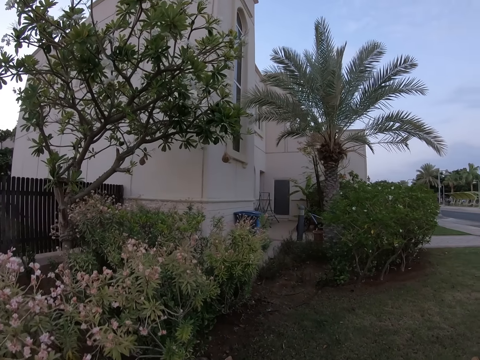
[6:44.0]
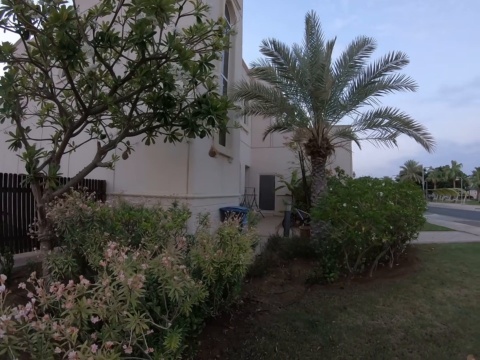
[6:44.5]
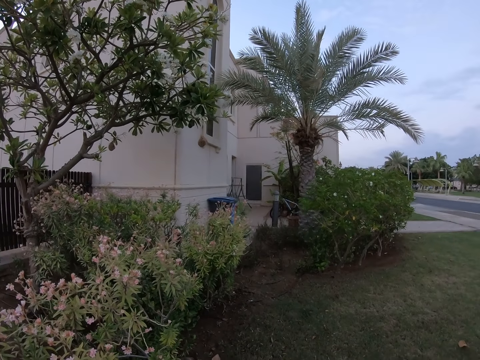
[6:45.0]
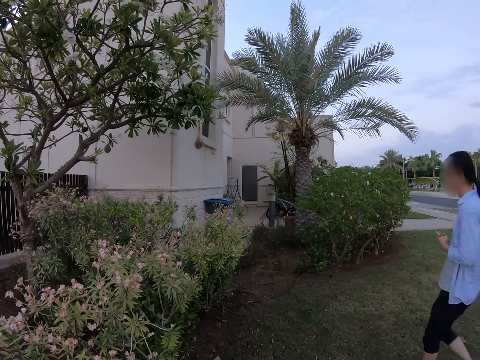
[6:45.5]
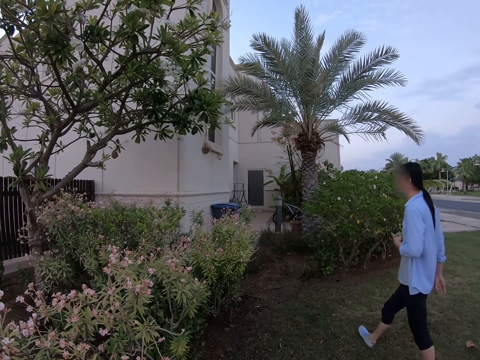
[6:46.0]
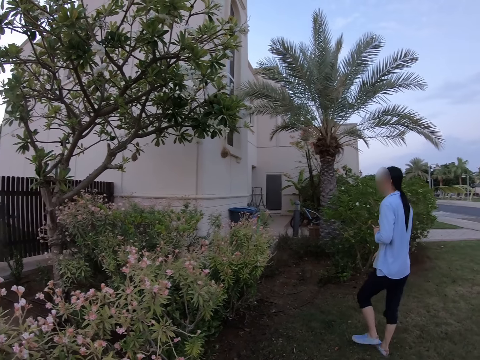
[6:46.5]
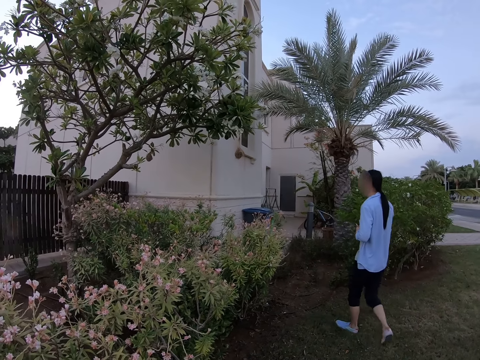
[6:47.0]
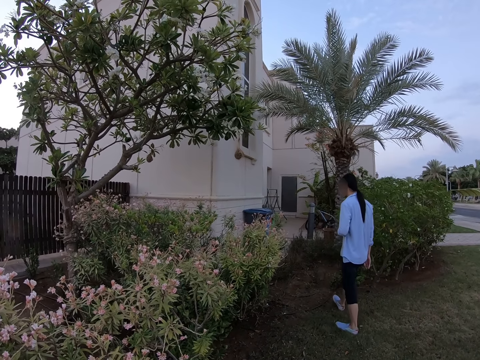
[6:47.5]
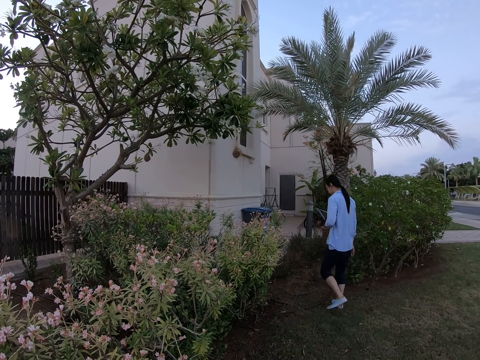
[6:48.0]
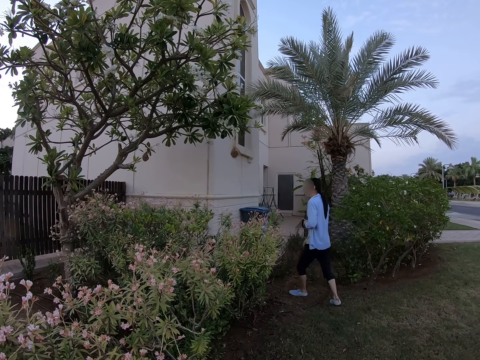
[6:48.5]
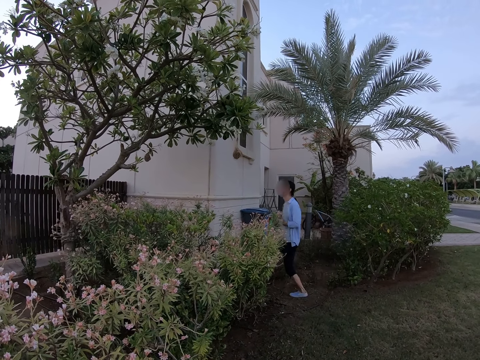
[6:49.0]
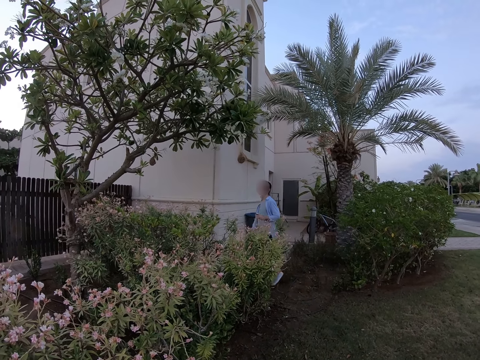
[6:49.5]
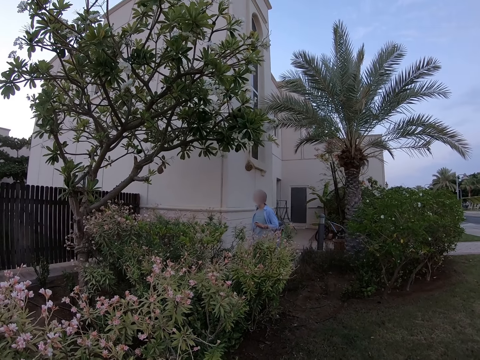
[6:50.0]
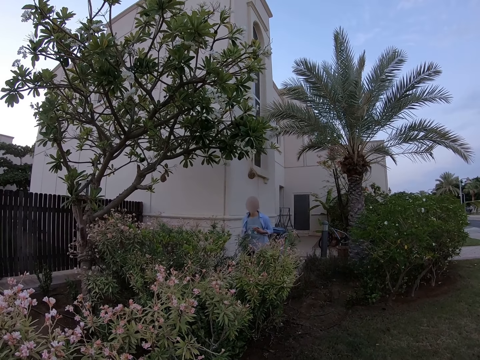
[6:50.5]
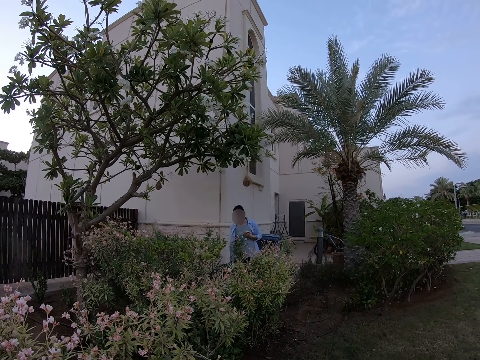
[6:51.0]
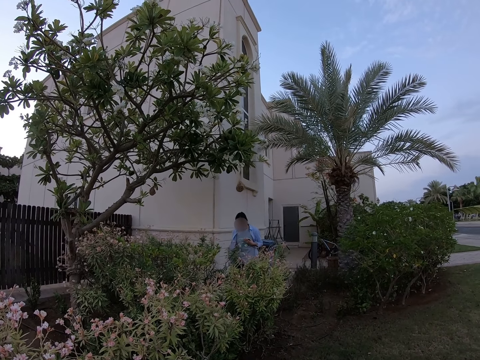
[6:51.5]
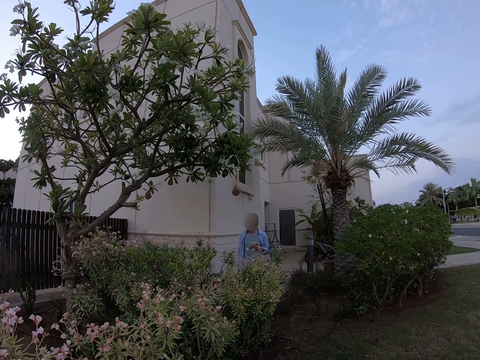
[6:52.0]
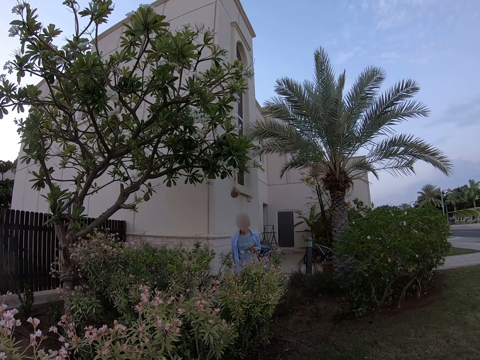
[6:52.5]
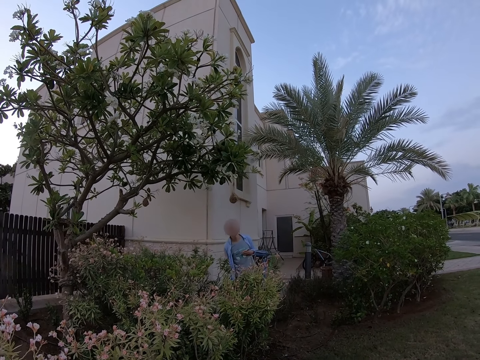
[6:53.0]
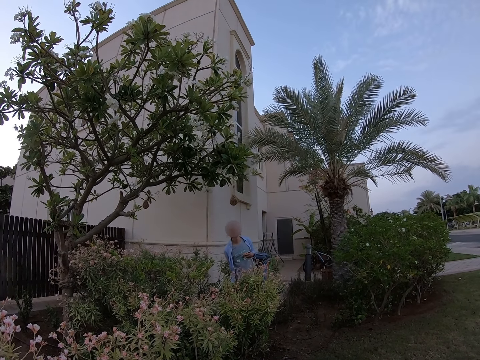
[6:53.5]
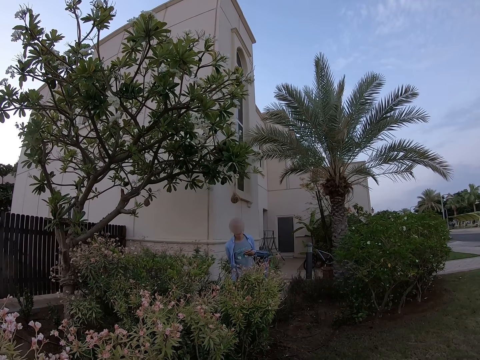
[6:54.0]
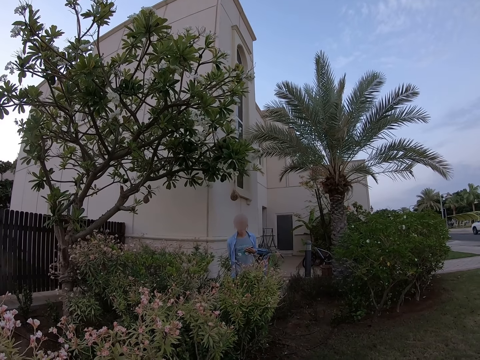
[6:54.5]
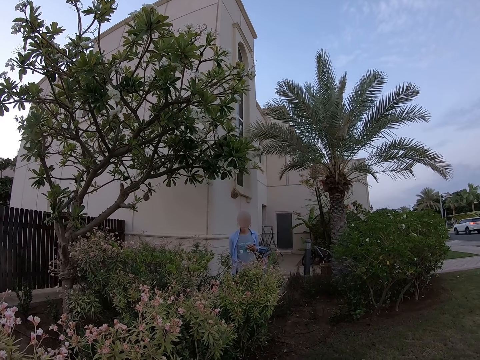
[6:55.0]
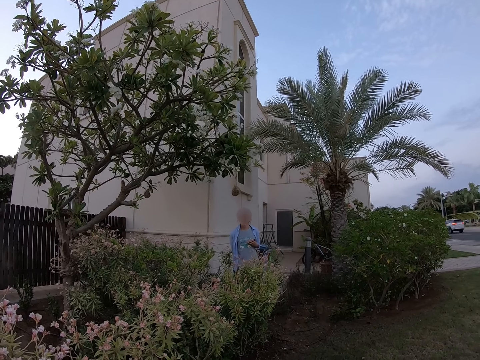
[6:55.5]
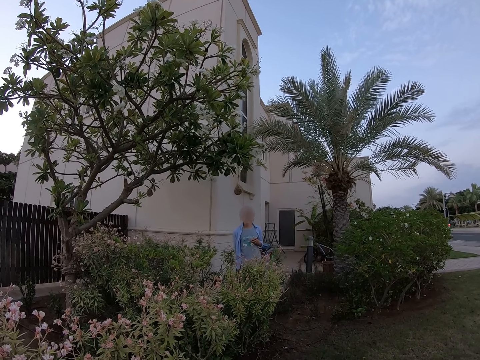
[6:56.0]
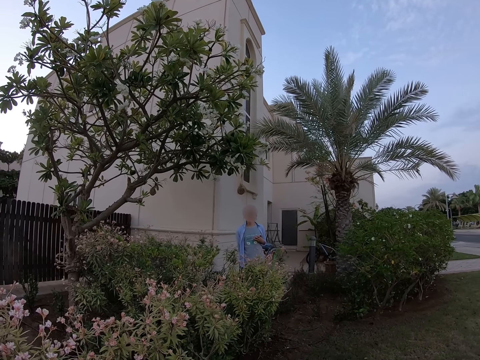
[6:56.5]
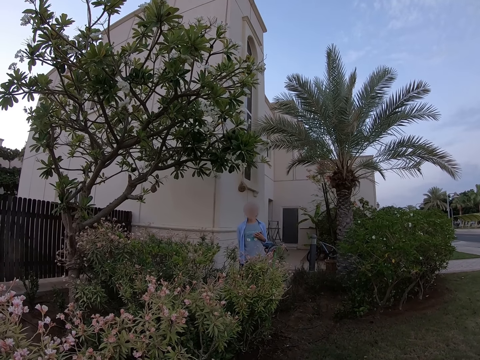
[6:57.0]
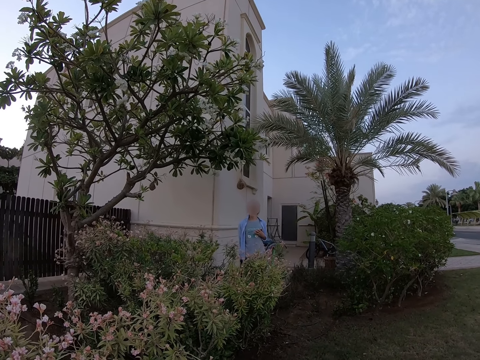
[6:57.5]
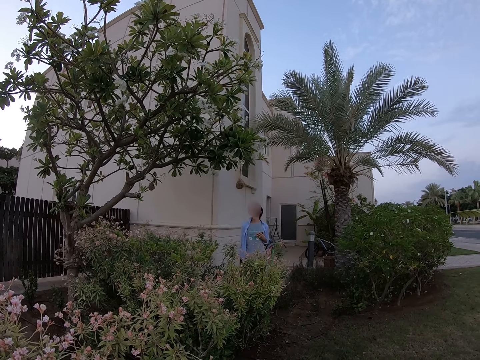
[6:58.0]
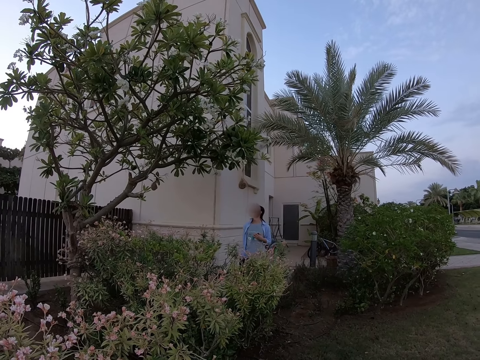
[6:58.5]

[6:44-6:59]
The camera wearer looks at the plants. A man stands on the plants. A woman talks to the camera wearer. The camera wearer looks around. The woman talks to the camera wearer.

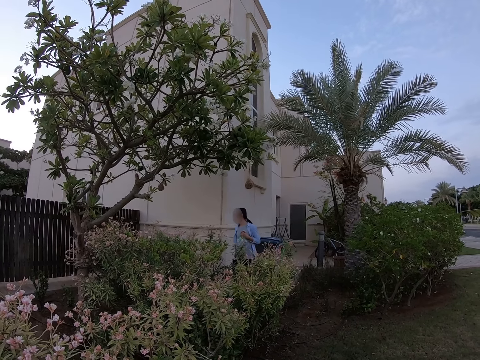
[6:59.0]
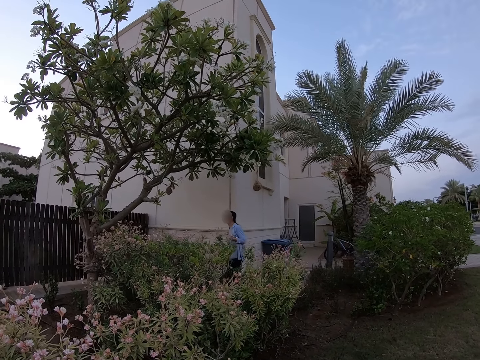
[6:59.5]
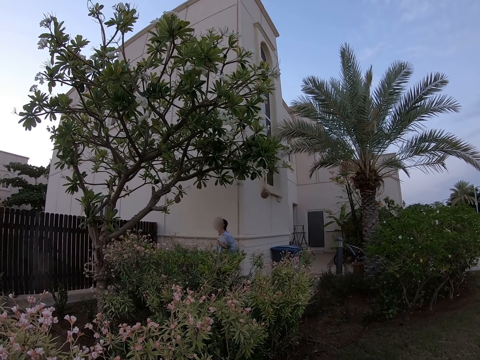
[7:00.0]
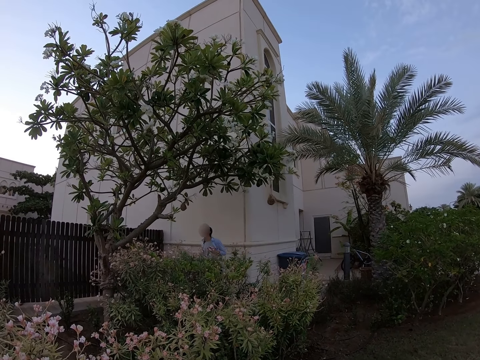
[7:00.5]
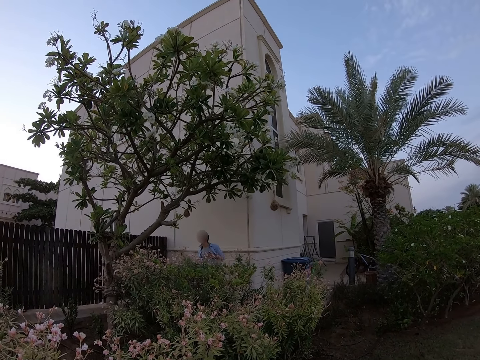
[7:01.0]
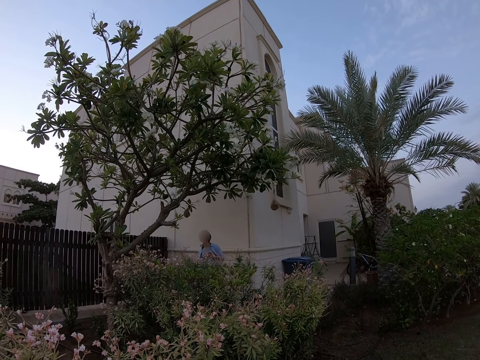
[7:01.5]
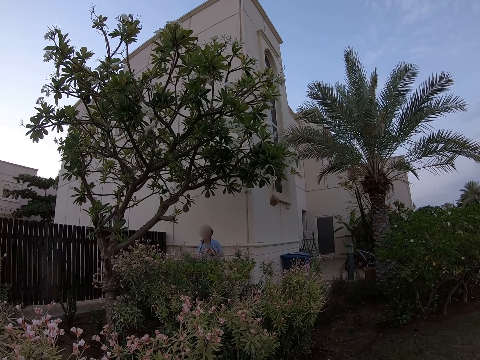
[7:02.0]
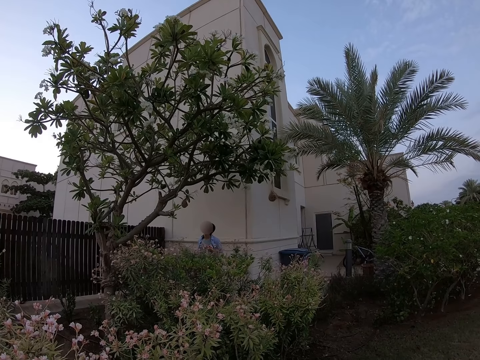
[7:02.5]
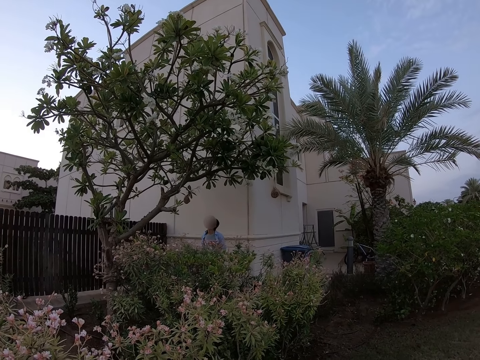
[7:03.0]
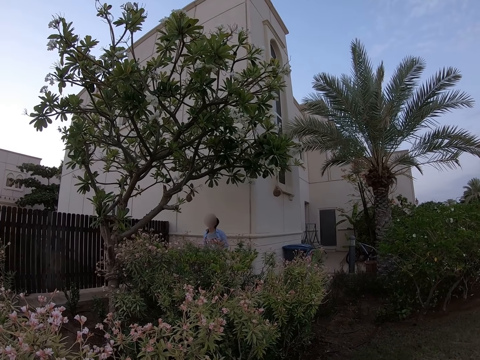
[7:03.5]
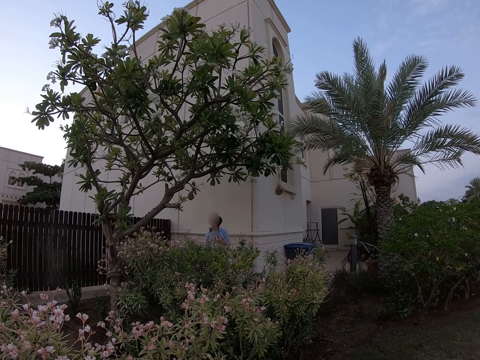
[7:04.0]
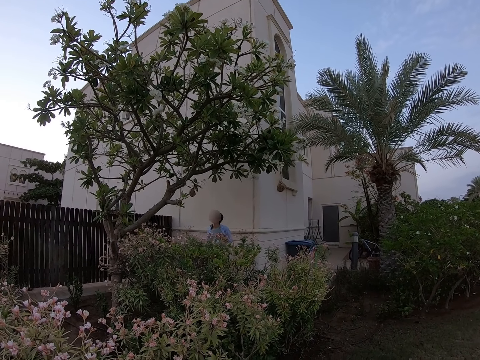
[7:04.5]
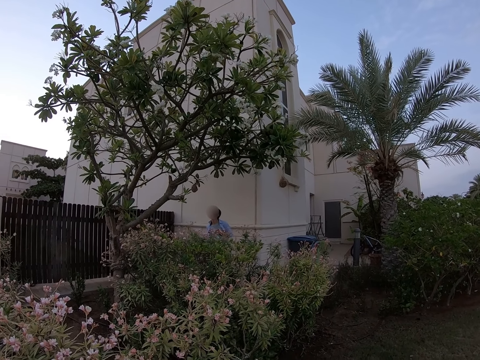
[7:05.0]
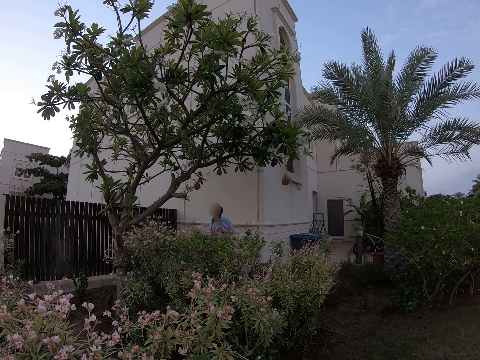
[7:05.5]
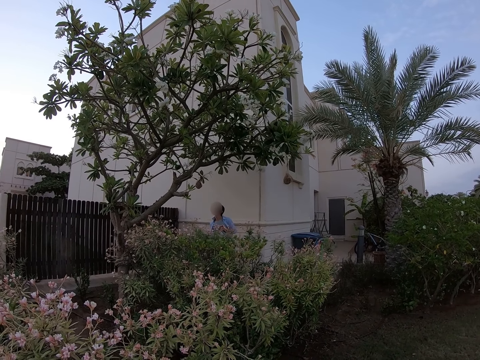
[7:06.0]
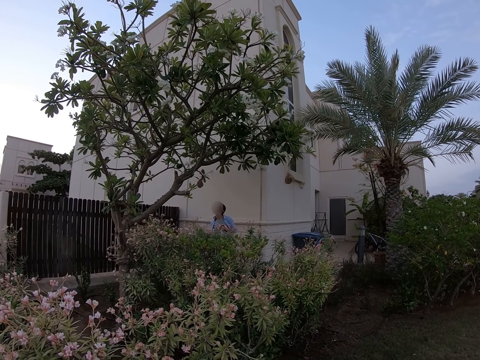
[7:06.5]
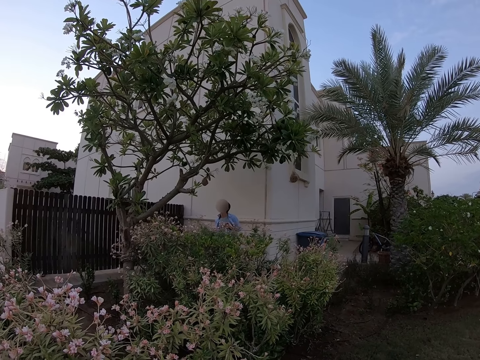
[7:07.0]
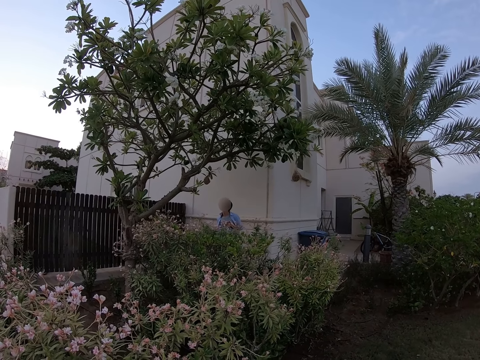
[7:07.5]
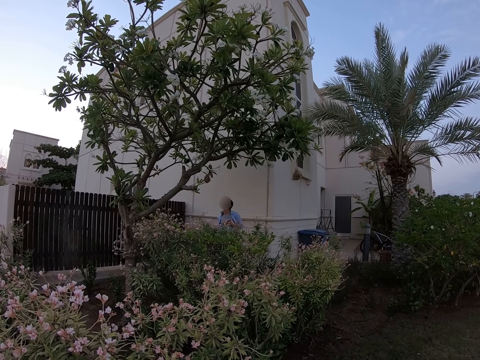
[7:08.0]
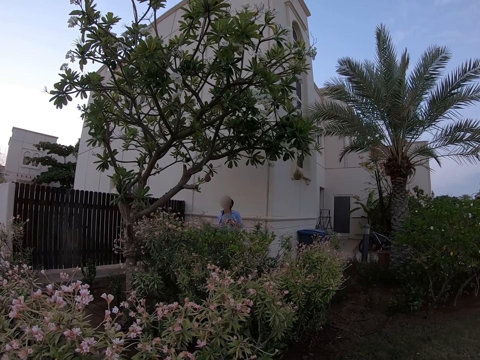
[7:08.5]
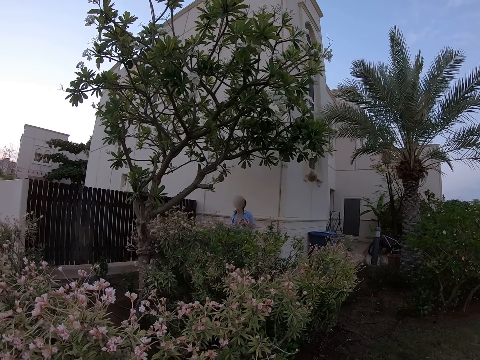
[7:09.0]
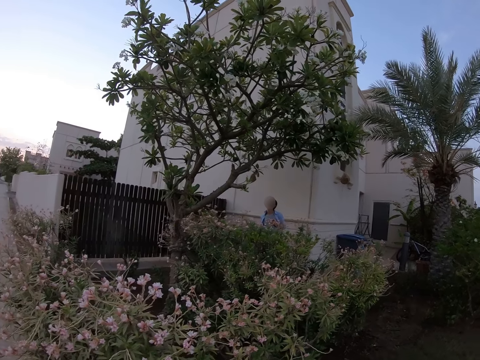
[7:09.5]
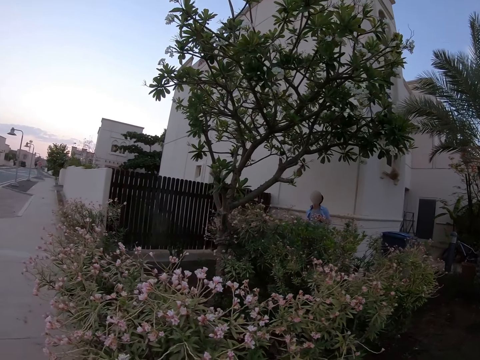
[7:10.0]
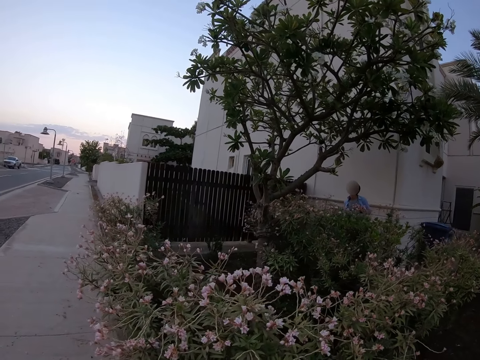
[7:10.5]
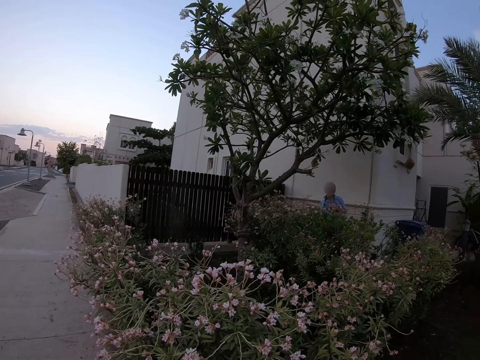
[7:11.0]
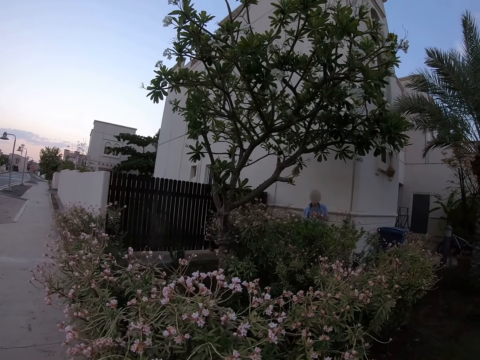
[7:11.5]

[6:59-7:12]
A woman walks towards the tree. A man looks at the tree. The camera wearer looks around.
